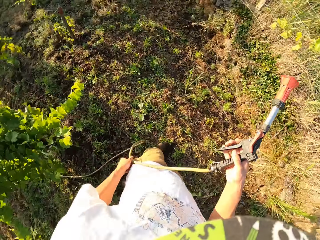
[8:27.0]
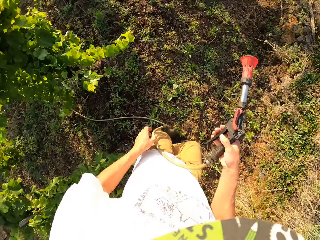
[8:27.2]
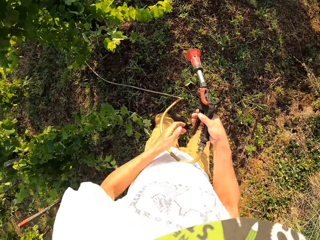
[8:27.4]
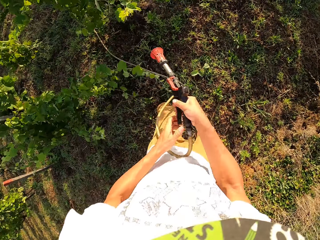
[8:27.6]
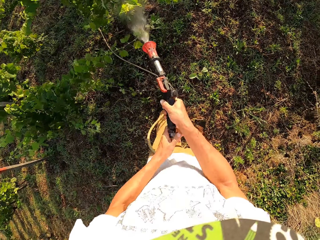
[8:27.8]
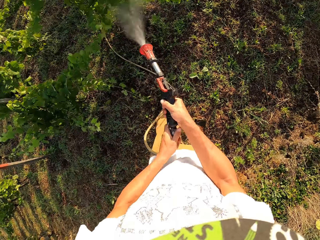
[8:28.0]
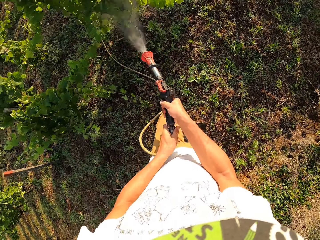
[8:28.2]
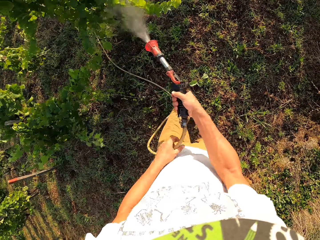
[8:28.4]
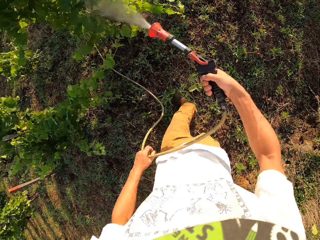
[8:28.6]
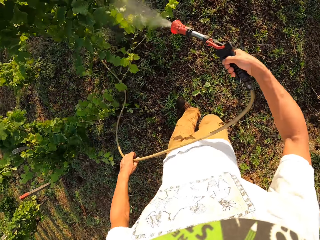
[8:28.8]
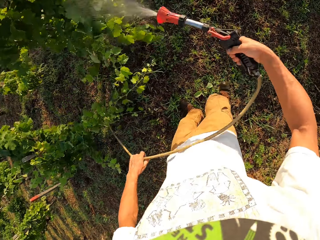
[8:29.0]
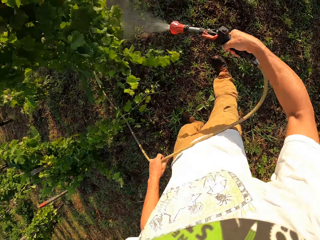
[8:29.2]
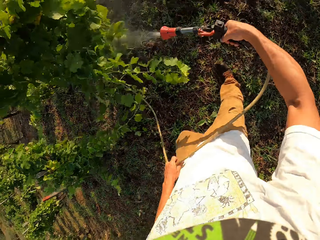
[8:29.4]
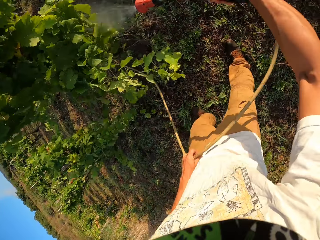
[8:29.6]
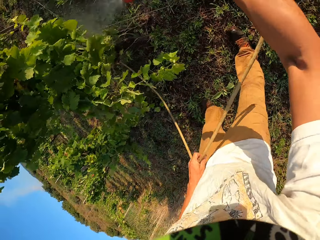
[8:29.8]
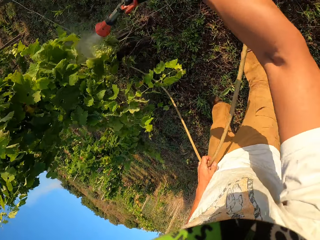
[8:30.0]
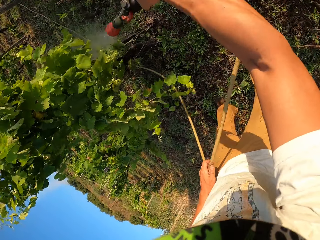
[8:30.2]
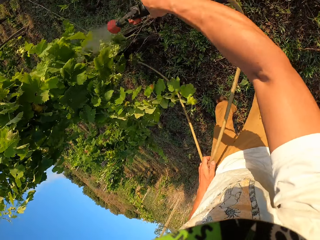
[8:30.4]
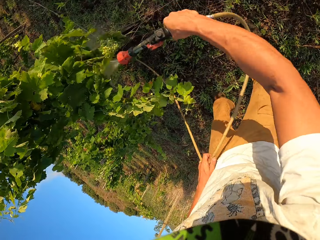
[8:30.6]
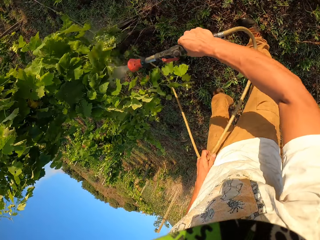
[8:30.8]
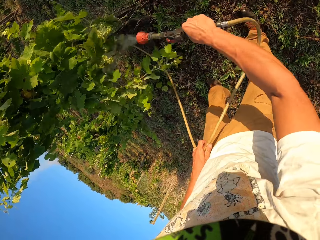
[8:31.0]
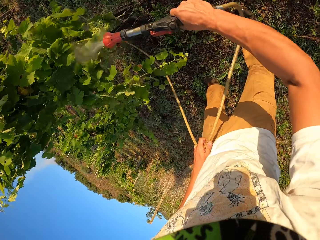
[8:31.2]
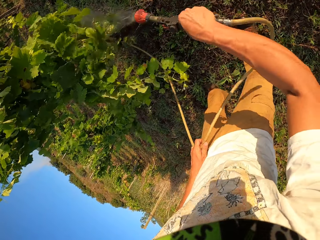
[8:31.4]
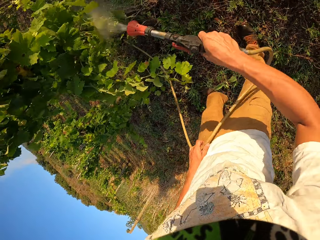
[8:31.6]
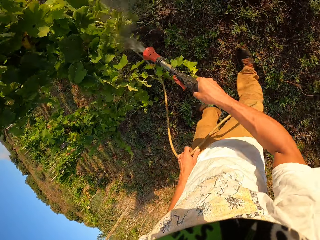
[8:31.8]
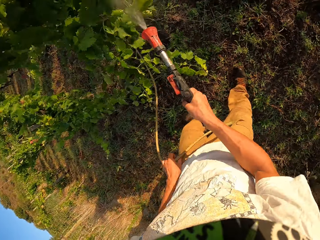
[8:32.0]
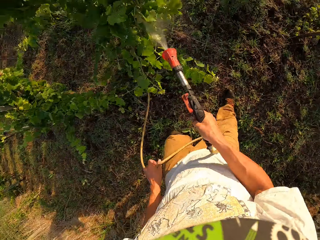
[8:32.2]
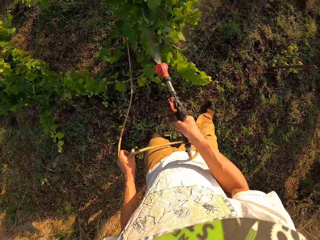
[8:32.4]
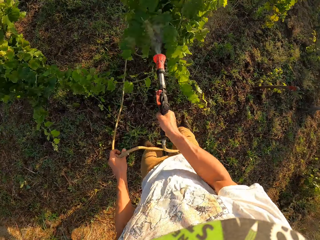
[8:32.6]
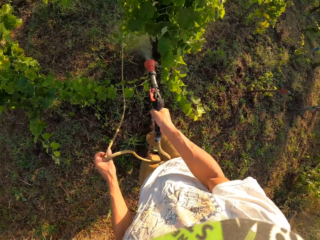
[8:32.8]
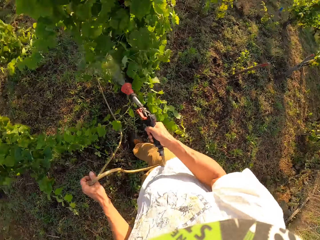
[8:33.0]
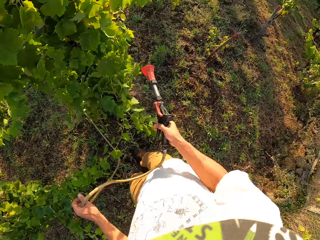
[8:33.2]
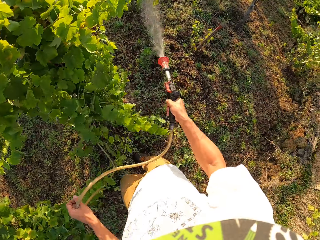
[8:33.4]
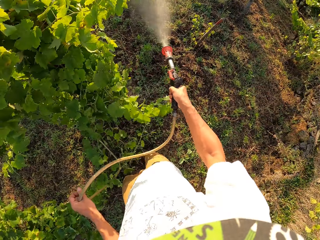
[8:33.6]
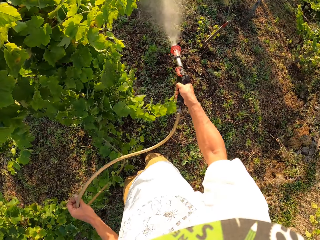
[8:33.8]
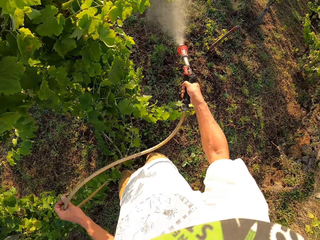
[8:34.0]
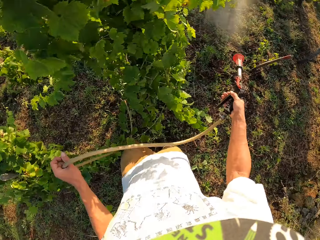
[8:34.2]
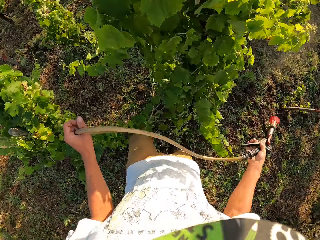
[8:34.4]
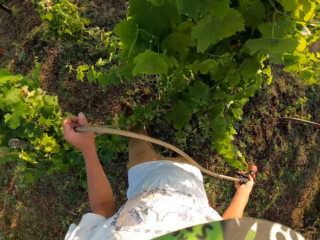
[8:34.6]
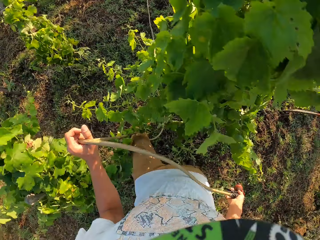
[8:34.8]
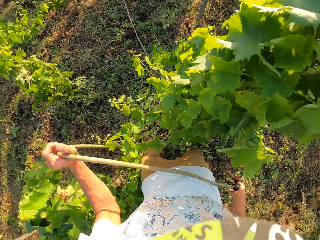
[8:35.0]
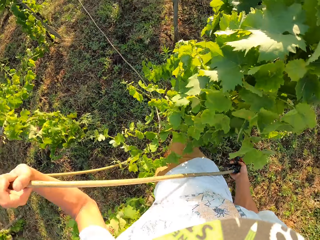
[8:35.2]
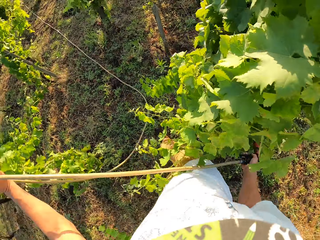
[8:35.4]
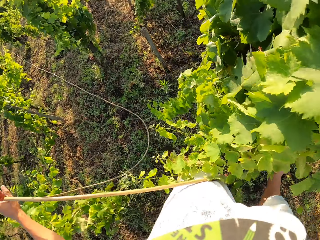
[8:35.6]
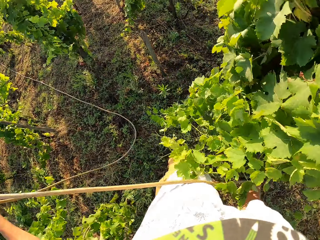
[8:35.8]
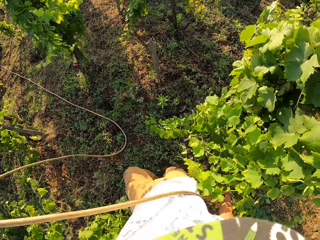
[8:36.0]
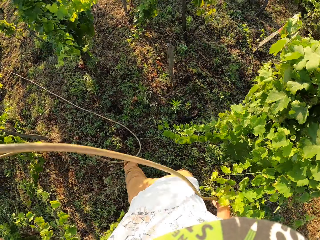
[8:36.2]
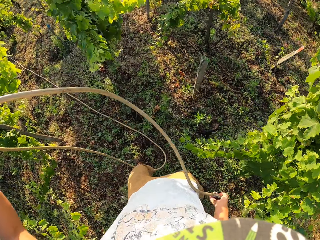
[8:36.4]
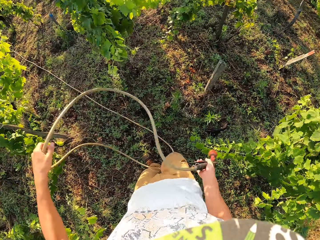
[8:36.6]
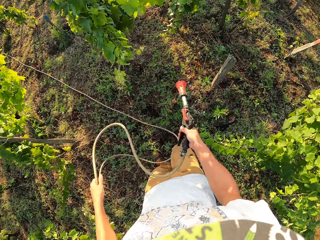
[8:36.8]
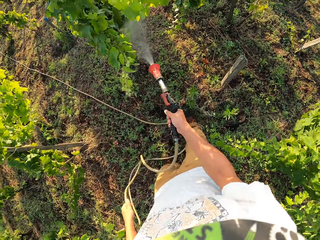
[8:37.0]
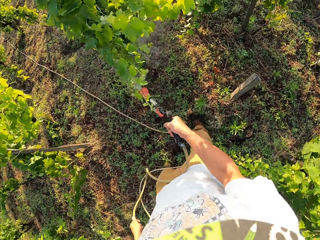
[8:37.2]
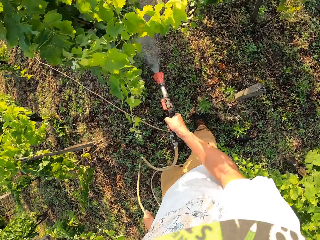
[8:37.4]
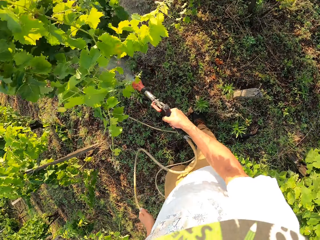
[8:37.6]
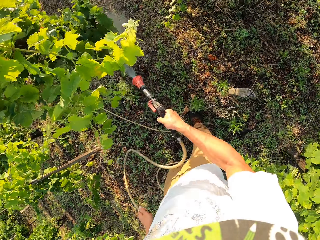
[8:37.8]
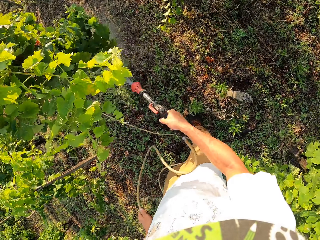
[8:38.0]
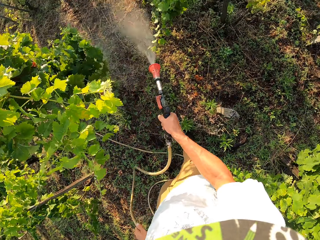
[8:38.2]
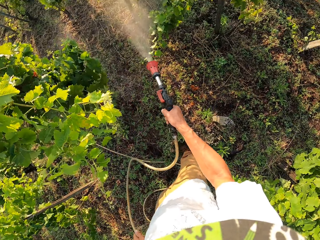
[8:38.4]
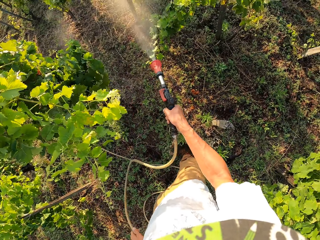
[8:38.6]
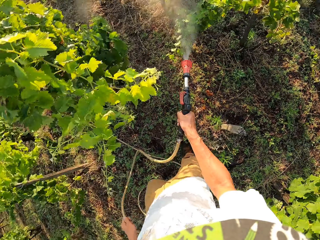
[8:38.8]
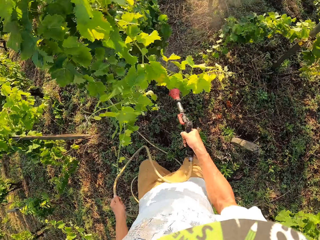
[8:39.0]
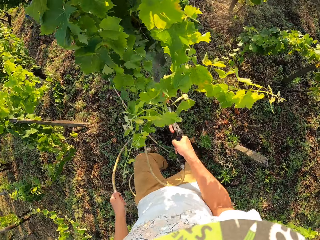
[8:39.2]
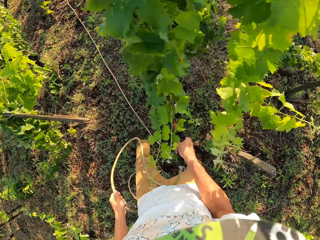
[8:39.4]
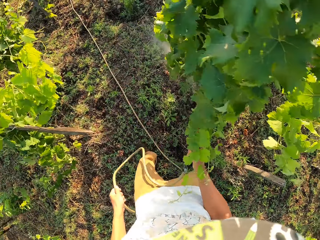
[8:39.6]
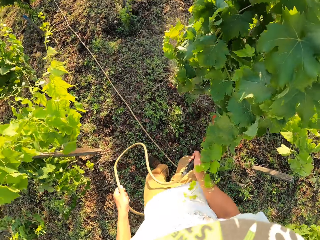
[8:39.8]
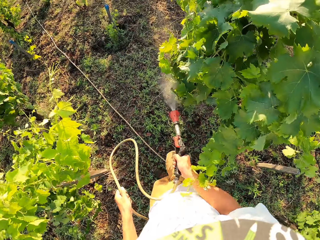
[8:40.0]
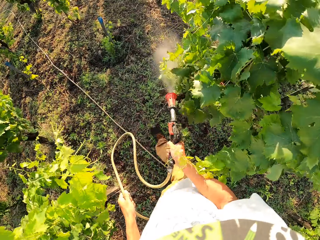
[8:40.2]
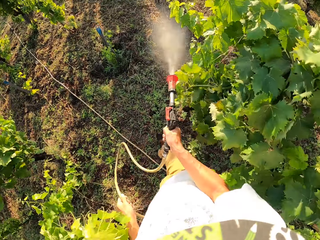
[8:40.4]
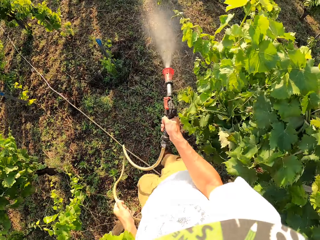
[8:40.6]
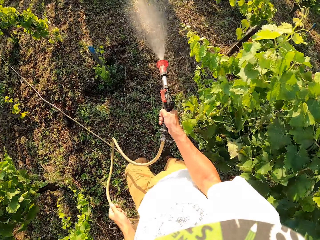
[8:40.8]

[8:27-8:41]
The camera wearer walks around. They continue to water the field. They continue to water the field again. They turn off the sprinkler briefly. They take a few steps forward with the sprinkler turned off. They turn off the sprinkler again. They continue to water the field.

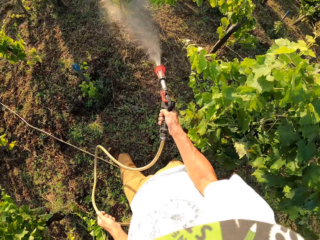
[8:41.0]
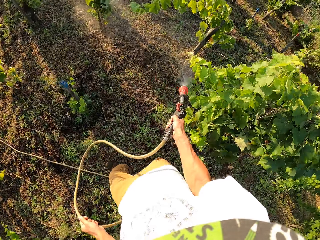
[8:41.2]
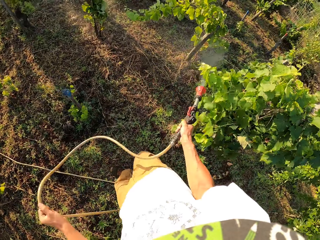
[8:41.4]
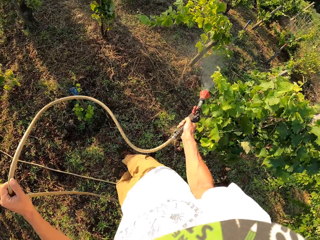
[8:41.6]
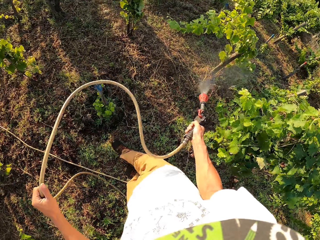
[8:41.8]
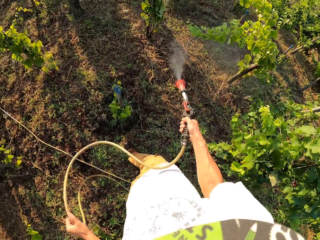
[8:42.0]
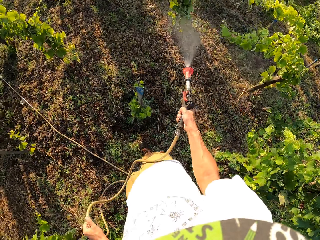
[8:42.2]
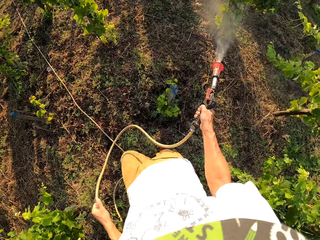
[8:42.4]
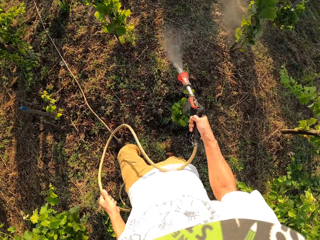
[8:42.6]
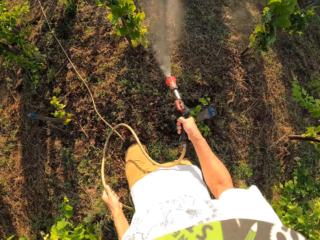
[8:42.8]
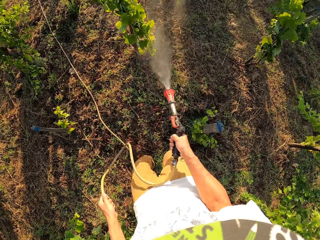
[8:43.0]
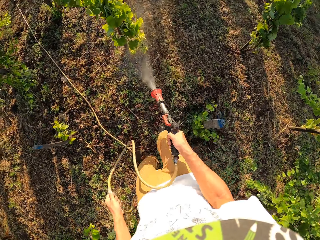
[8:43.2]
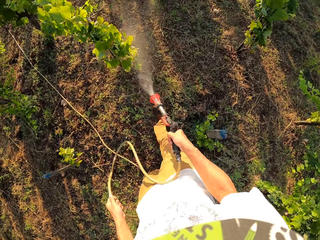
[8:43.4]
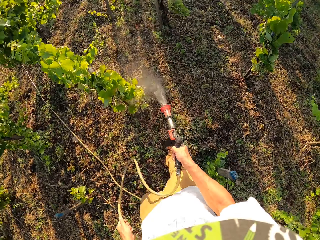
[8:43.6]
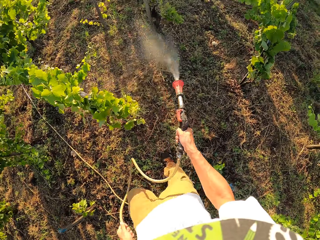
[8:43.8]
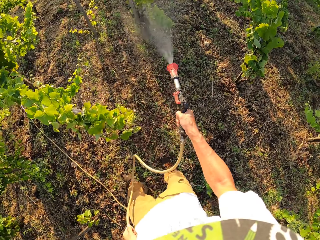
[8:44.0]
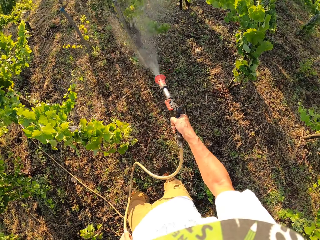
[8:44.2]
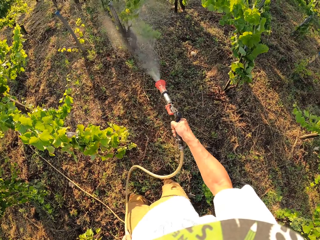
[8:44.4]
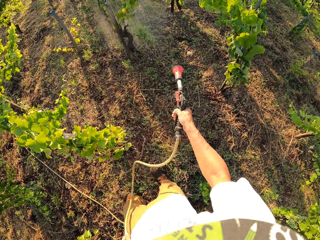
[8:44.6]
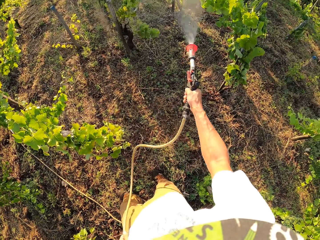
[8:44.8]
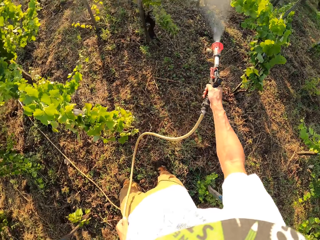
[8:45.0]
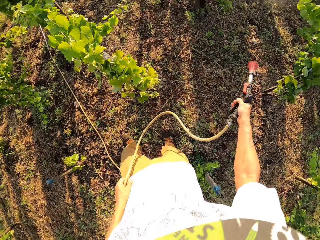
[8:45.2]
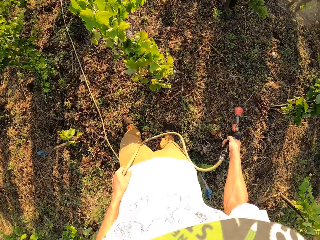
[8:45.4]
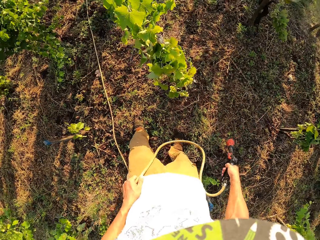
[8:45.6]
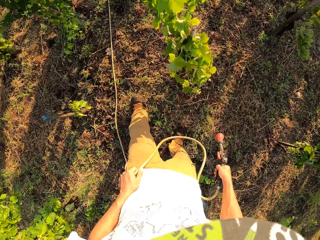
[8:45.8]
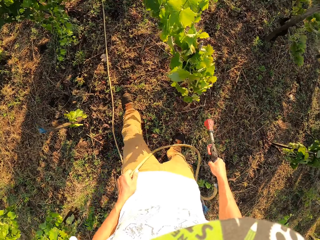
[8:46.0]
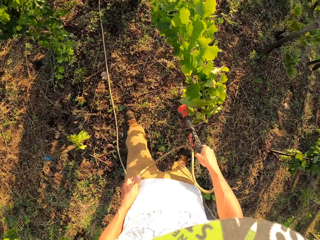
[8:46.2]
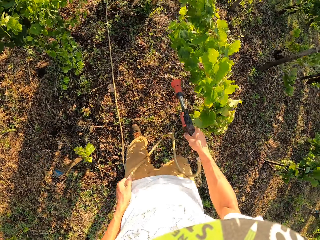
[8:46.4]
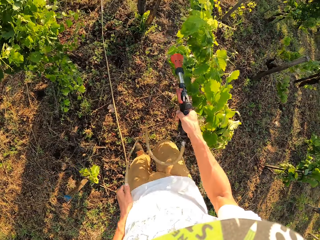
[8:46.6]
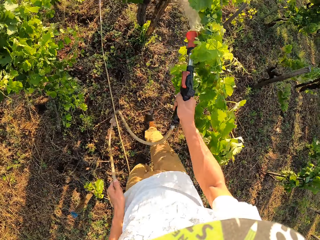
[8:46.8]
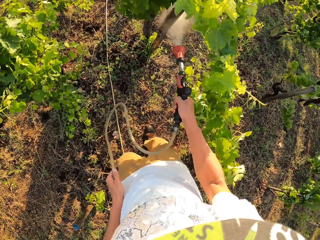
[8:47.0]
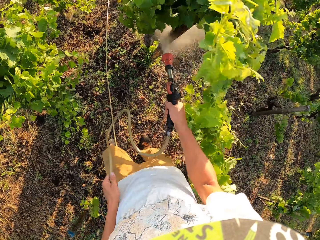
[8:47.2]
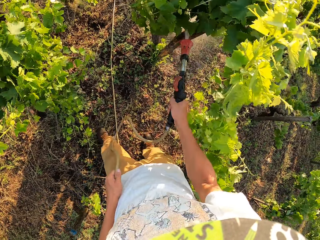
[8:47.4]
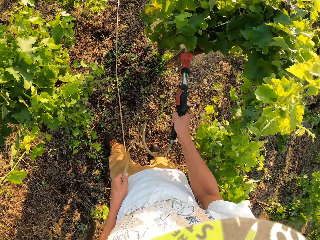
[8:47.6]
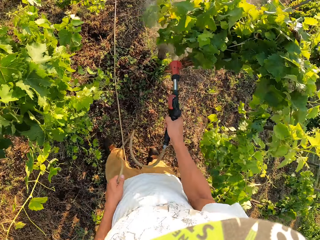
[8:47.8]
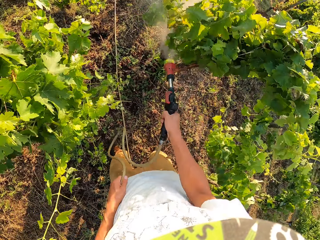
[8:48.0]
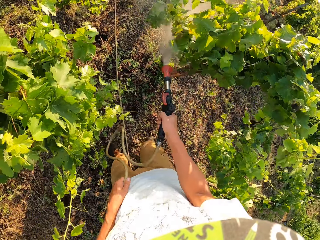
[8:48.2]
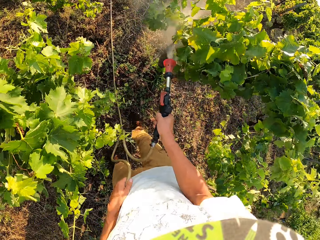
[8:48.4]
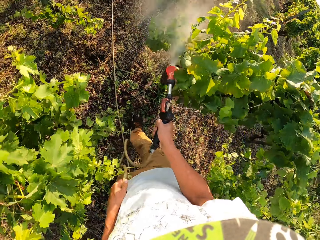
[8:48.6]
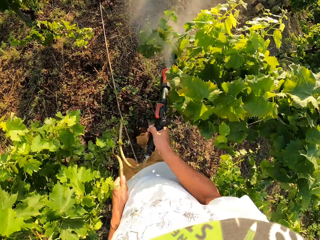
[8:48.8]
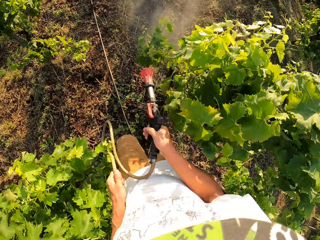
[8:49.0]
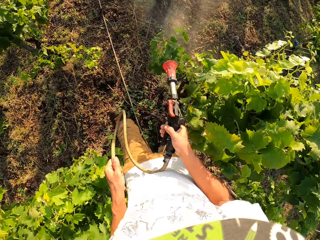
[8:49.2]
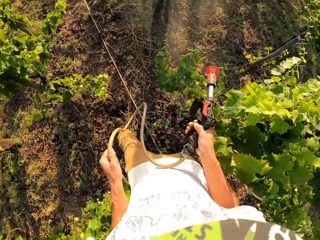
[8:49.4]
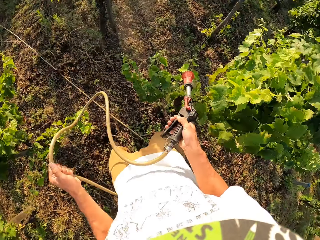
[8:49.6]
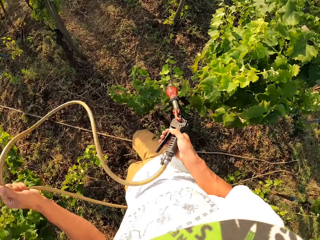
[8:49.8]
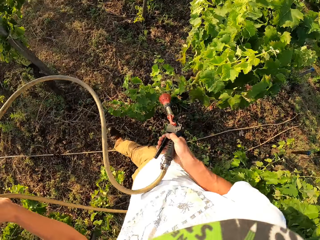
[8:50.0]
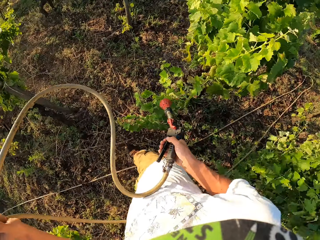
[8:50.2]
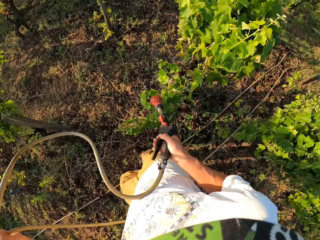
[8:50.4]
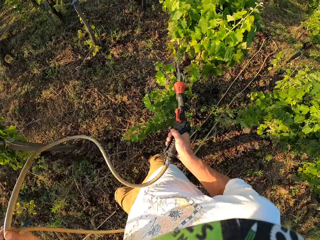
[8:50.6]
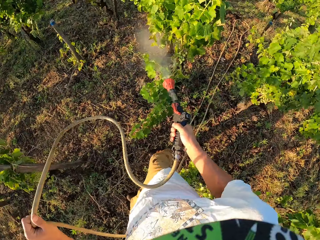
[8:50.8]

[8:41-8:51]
The camera wearer coughs for a while. They turn off the sprinkler briefly. They take a step forward with the sprinkler turned off. They turn off the sprinkler again. They continue to water the field. They take a few steps forward with the sprinkler turned off and turn off the sprinkler again.
